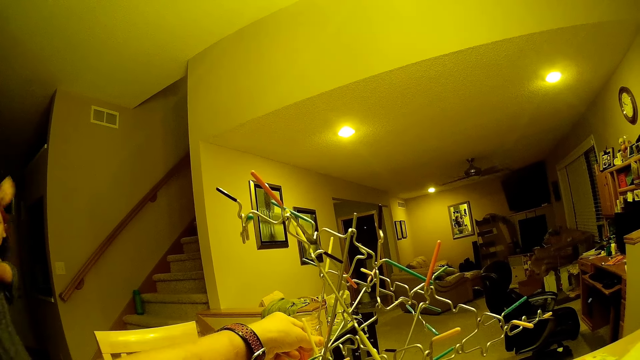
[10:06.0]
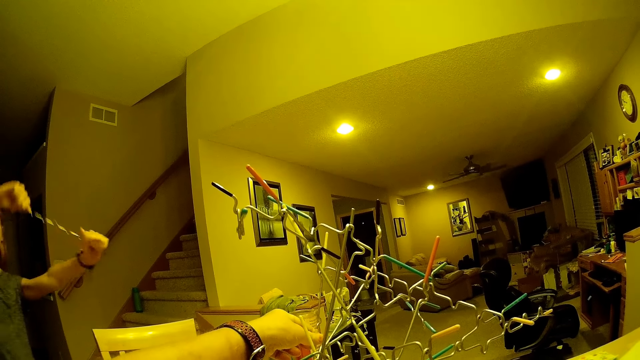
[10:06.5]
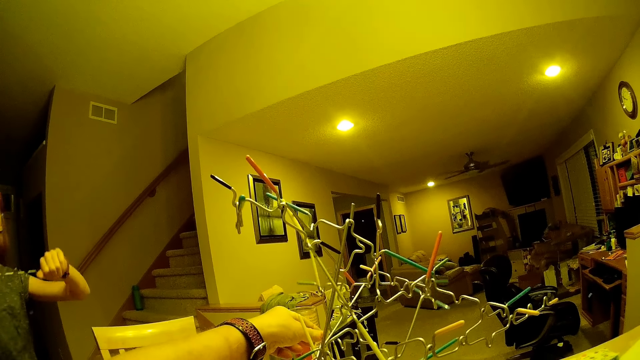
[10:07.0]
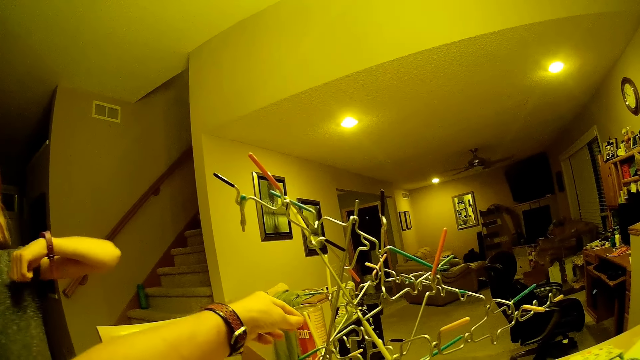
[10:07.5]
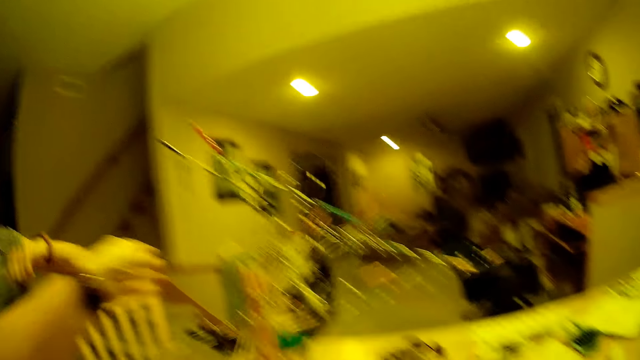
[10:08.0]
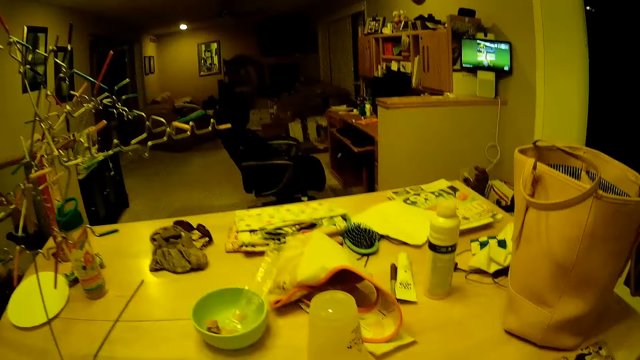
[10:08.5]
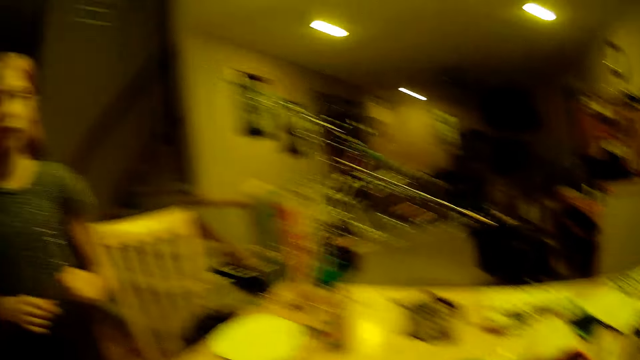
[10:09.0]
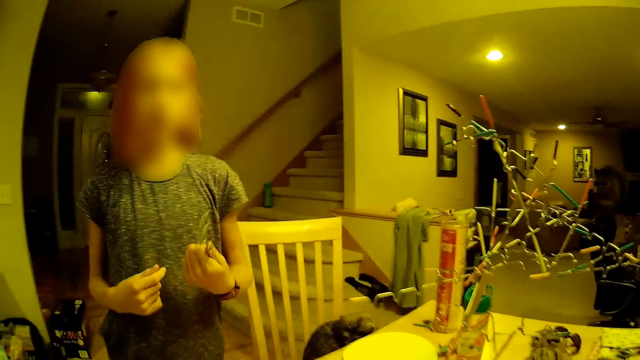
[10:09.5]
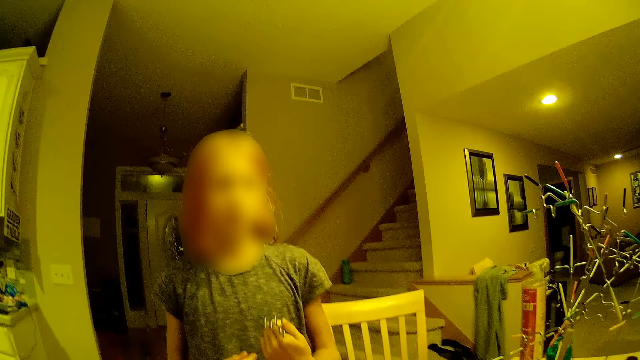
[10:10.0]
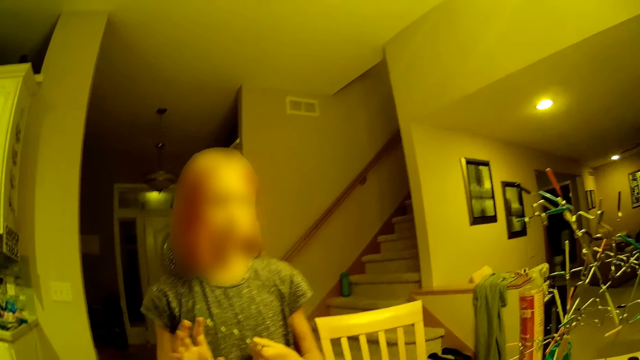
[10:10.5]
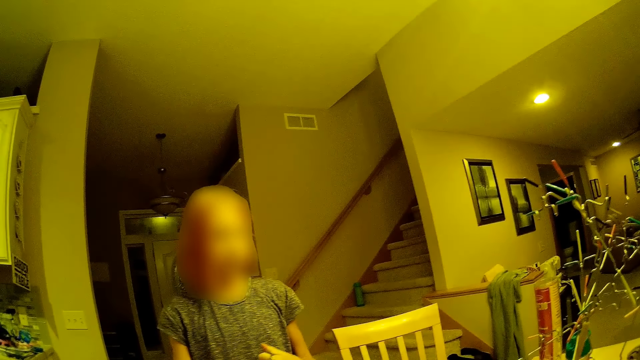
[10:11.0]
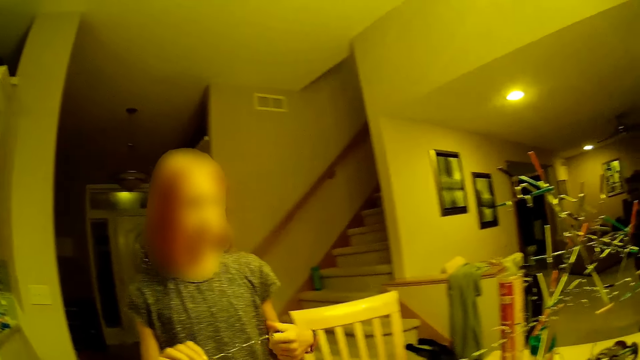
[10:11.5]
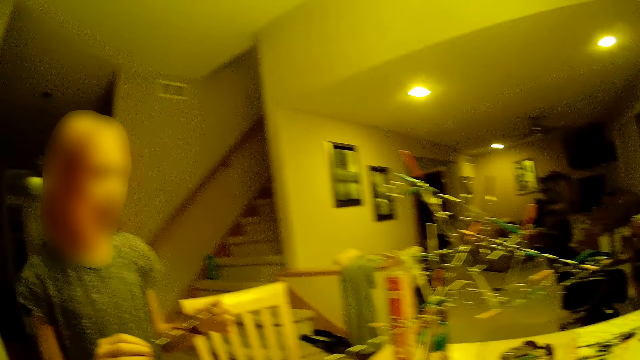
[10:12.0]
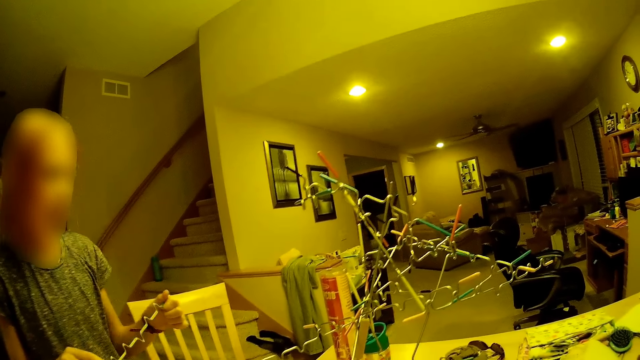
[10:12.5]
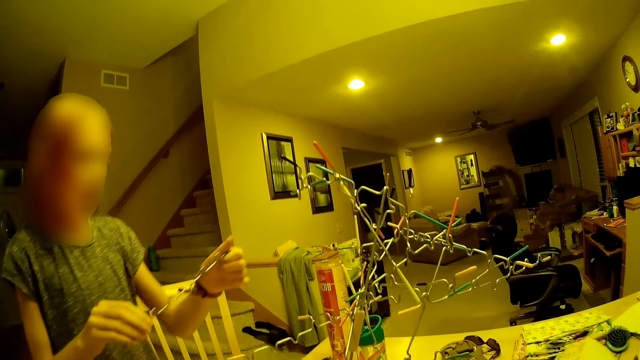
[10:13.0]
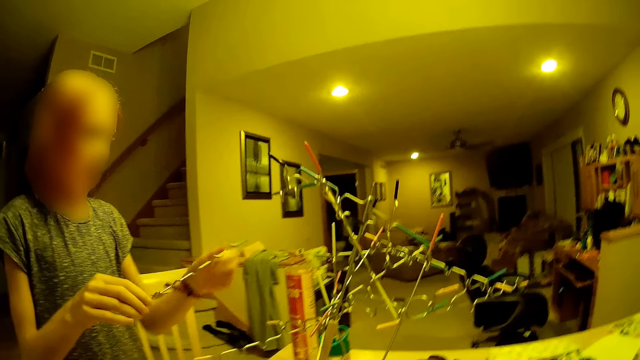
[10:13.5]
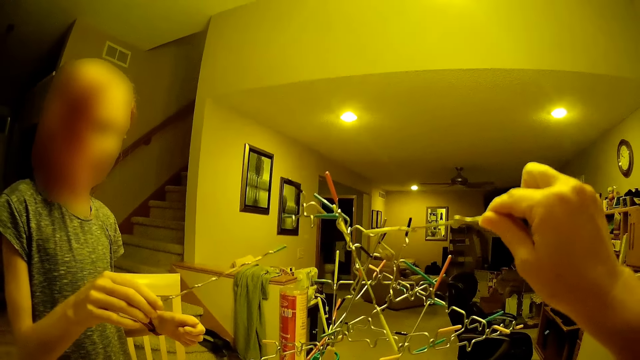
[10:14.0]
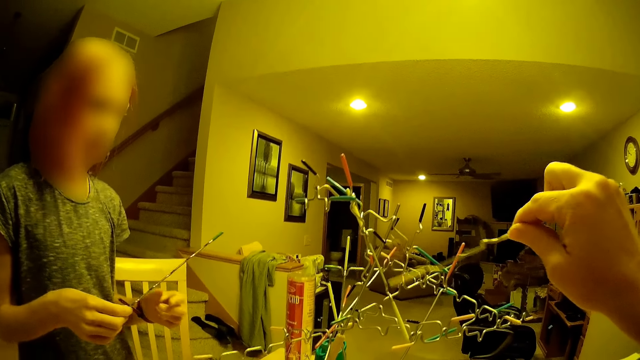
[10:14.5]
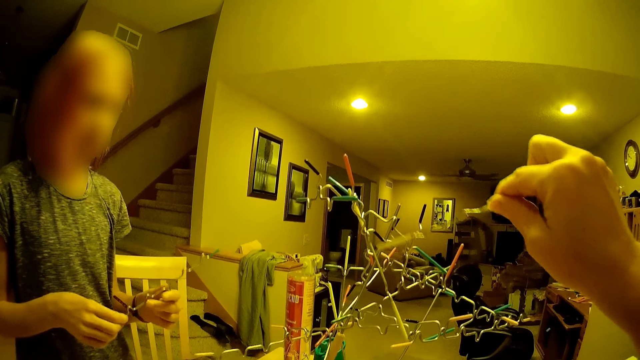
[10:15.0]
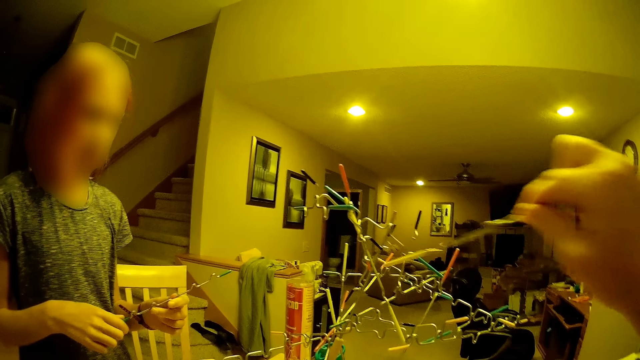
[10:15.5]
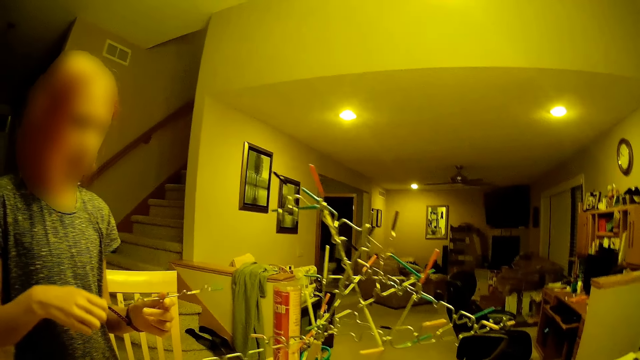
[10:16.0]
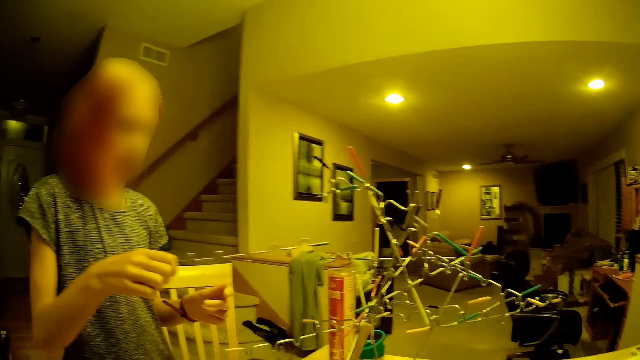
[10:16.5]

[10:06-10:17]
The camera wearer stretches hands in the room. They look at a lady. They respond to the lady. They point at the structure. They fix something in the room.

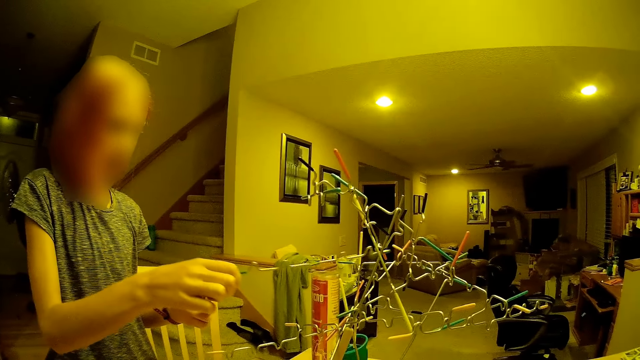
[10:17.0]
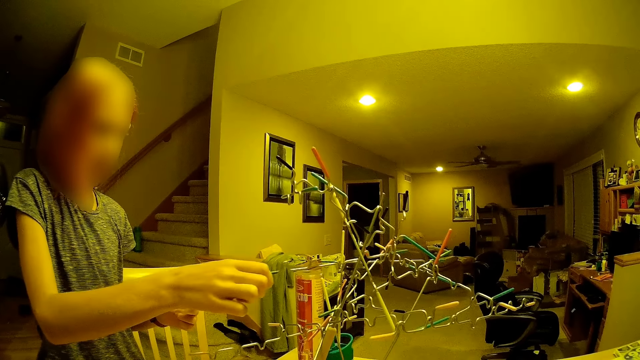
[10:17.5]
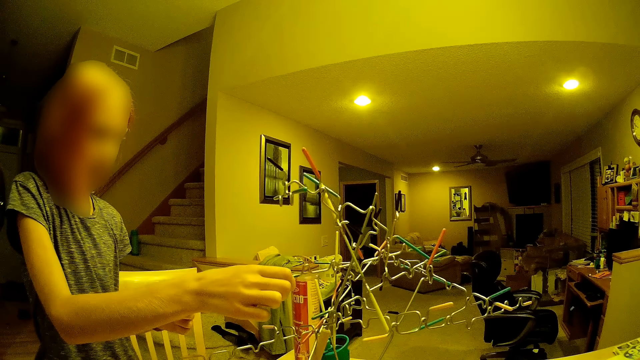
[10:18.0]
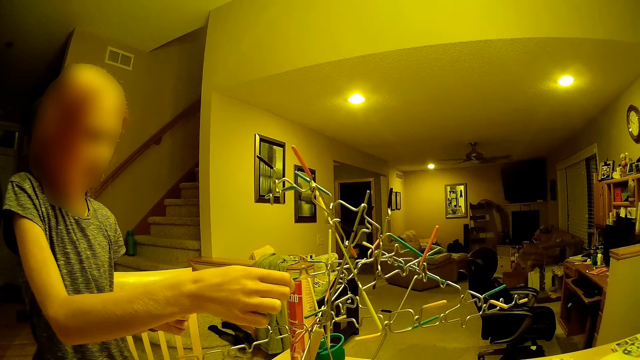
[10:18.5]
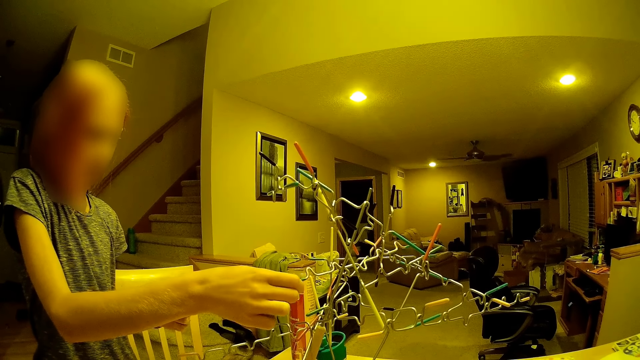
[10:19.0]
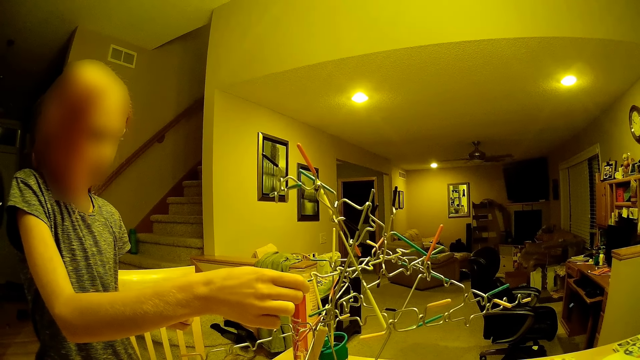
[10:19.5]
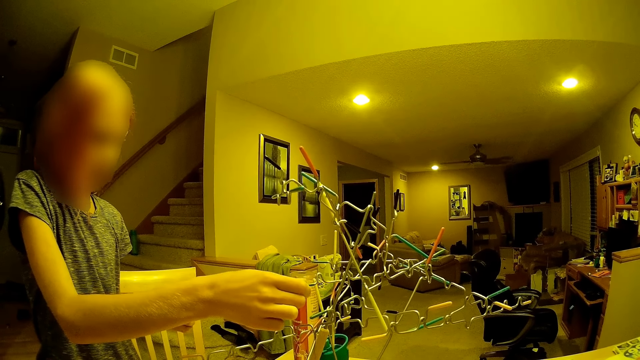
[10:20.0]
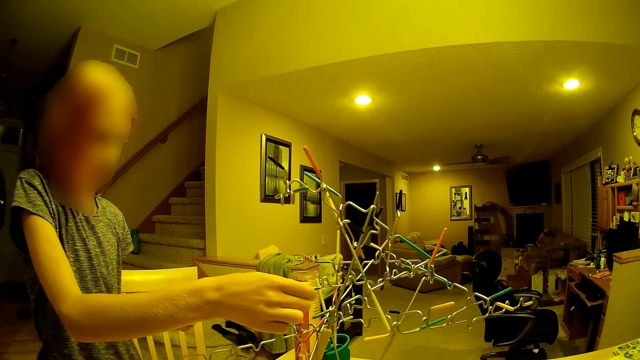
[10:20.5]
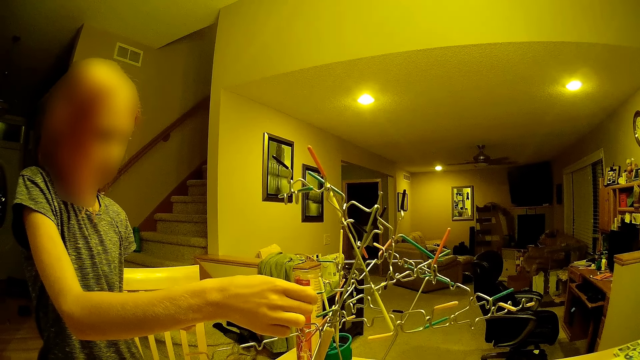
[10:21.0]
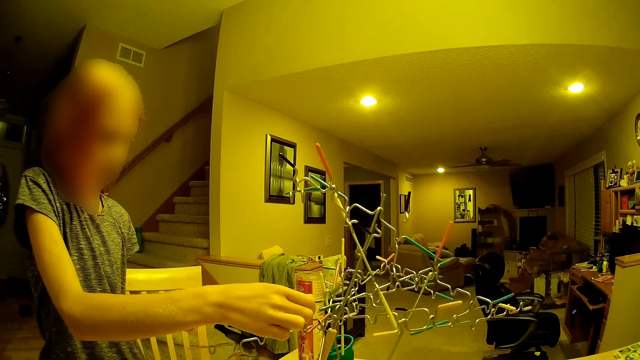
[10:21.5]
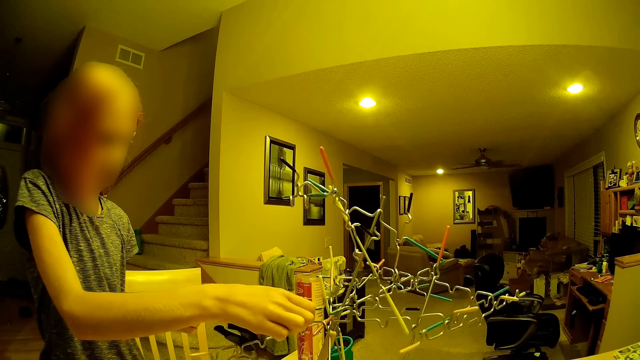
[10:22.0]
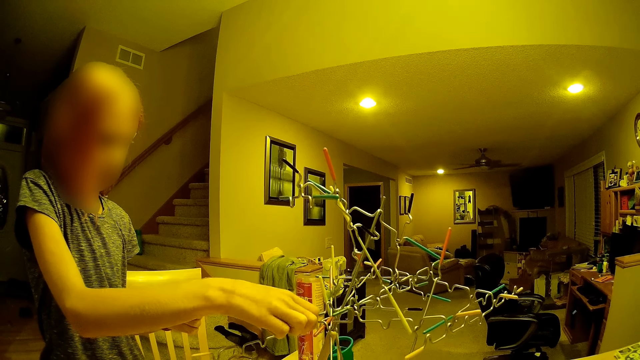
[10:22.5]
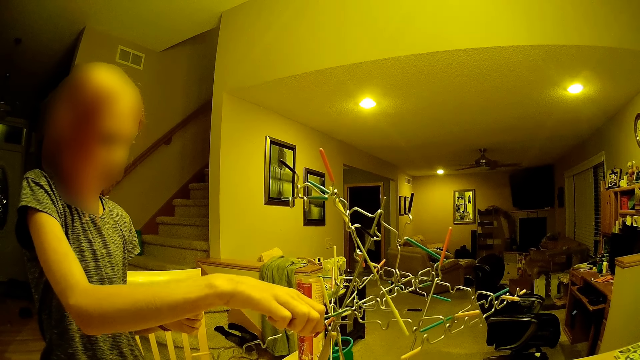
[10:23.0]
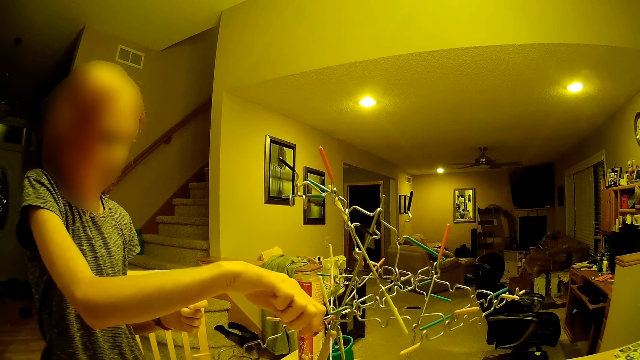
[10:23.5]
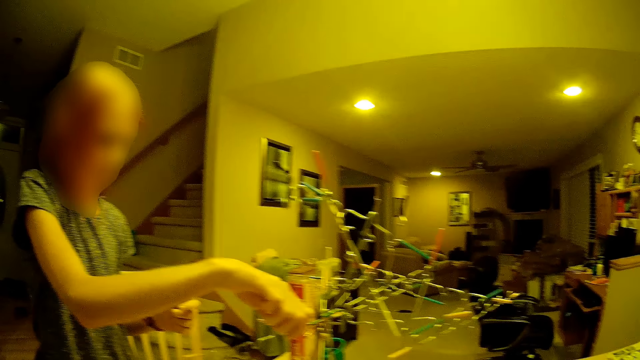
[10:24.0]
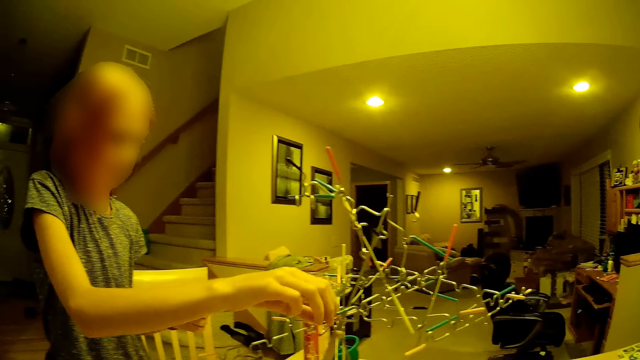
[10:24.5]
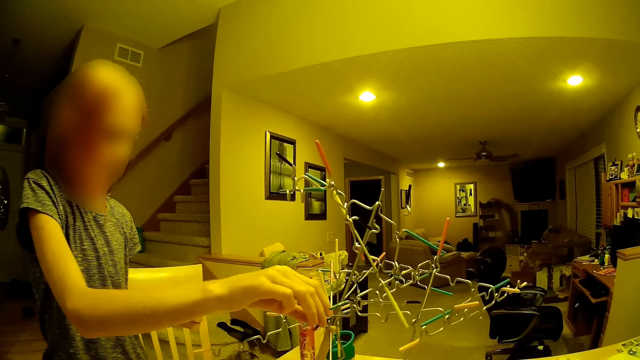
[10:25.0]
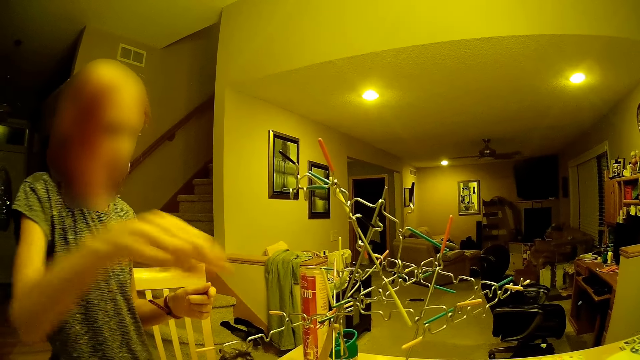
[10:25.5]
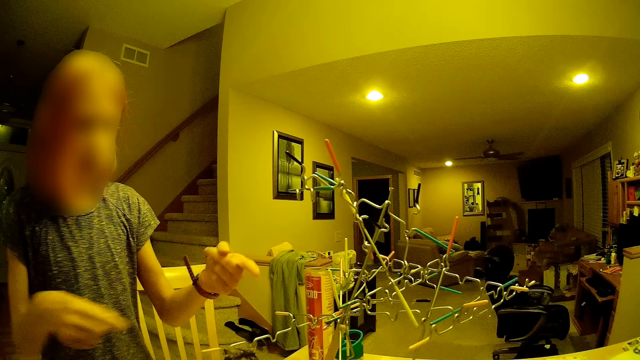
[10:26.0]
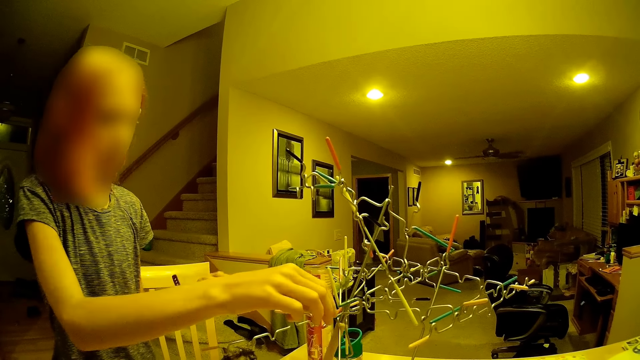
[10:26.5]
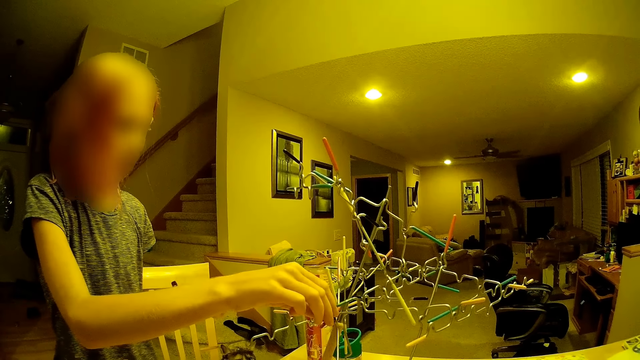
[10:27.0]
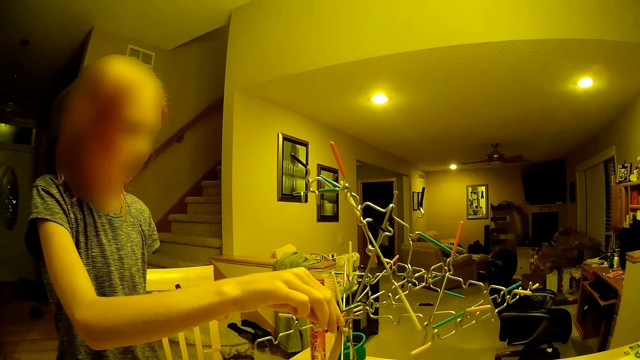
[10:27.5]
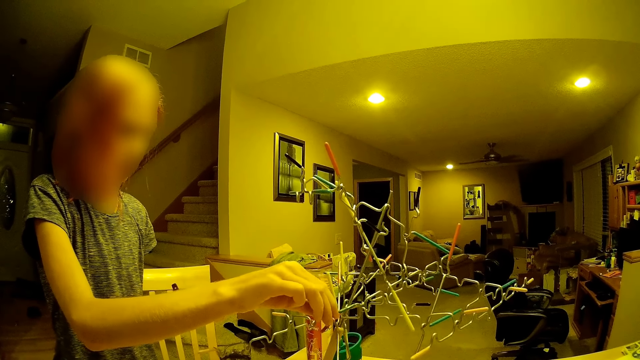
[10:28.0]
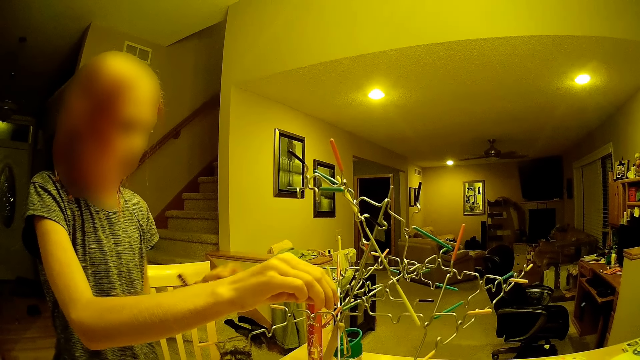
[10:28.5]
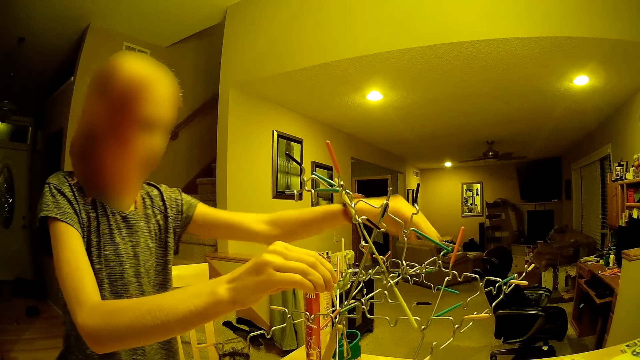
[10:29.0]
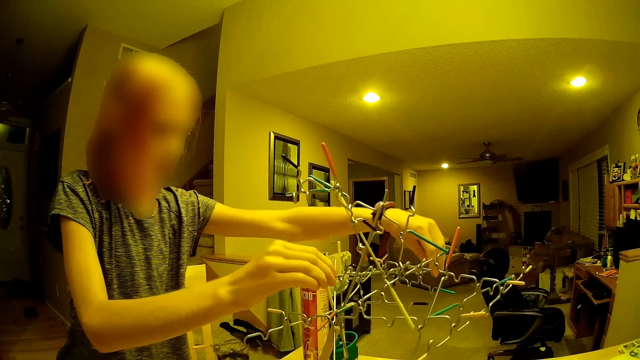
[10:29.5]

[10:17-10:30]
A lady puts a wire on the structure. The camera wearer looks at the structure. They converse with the lady.
